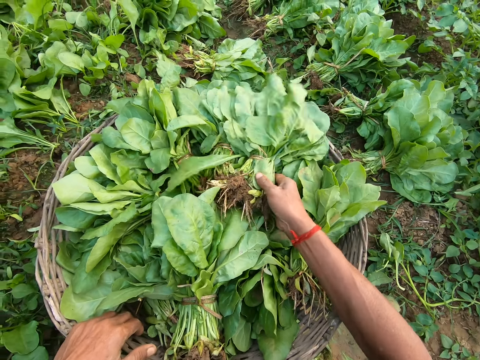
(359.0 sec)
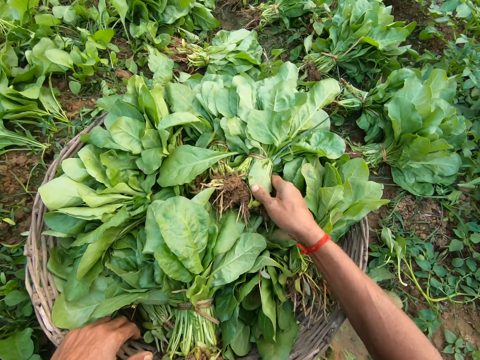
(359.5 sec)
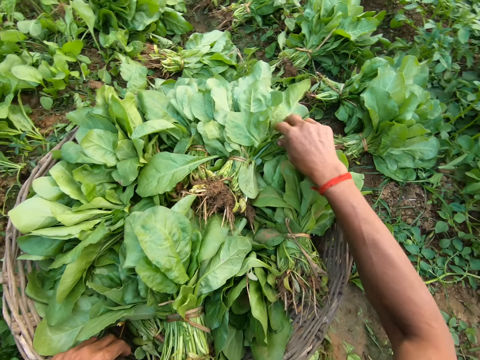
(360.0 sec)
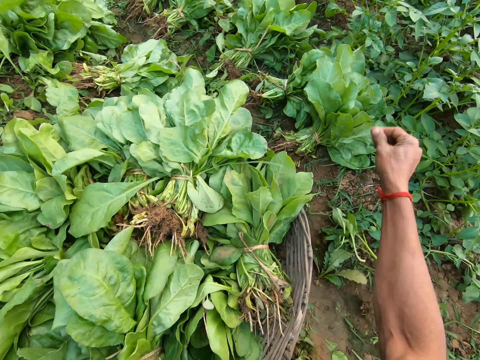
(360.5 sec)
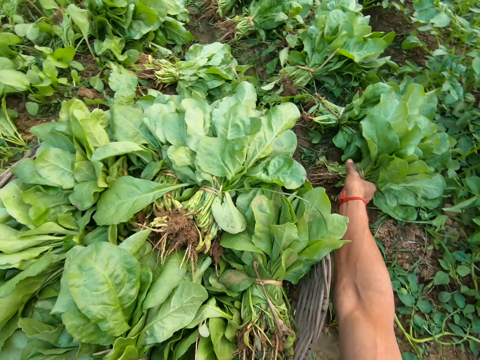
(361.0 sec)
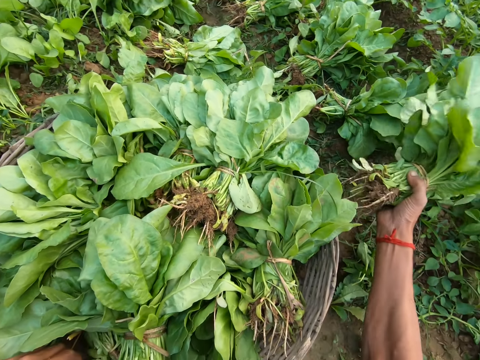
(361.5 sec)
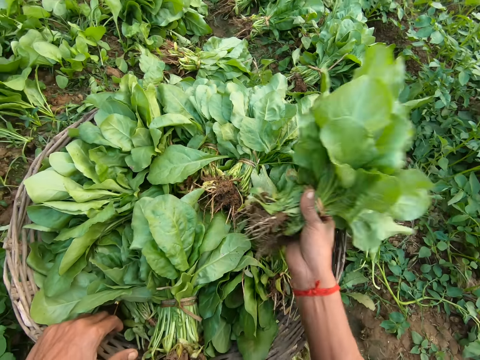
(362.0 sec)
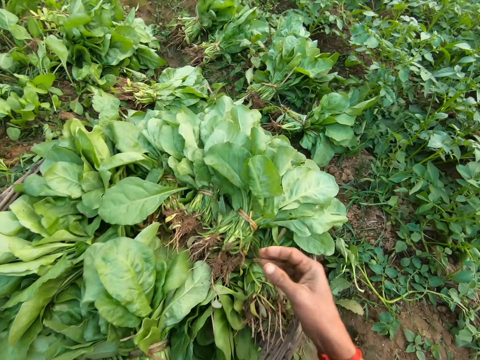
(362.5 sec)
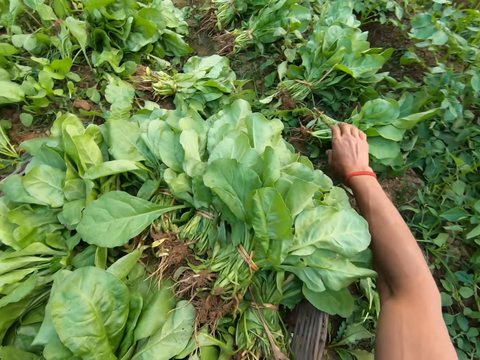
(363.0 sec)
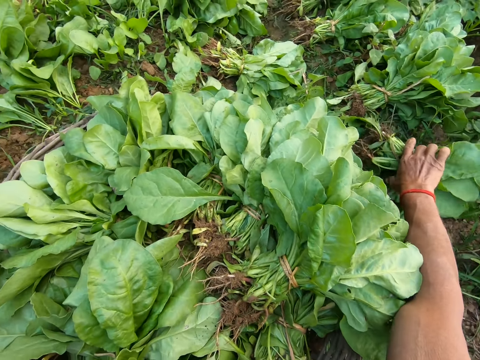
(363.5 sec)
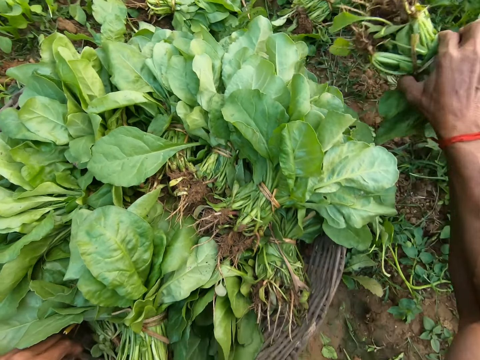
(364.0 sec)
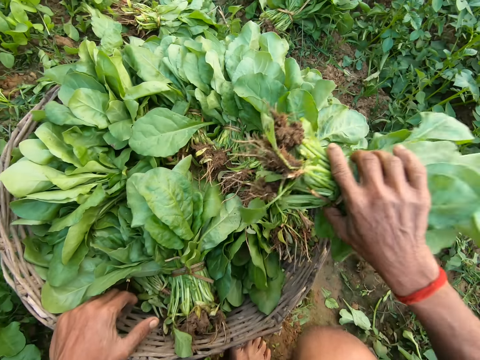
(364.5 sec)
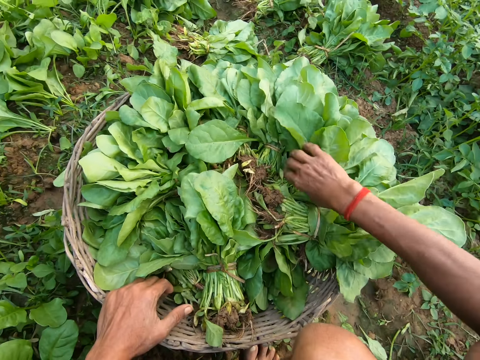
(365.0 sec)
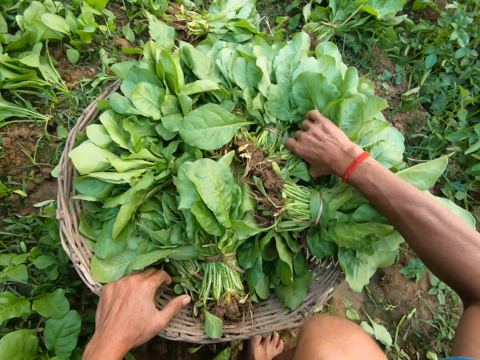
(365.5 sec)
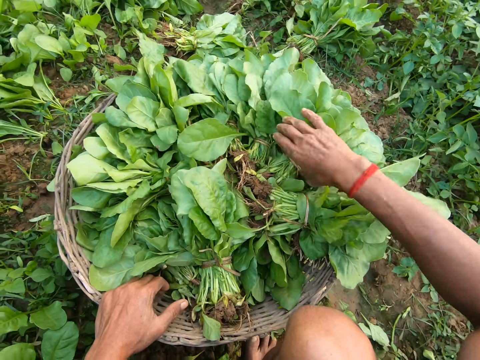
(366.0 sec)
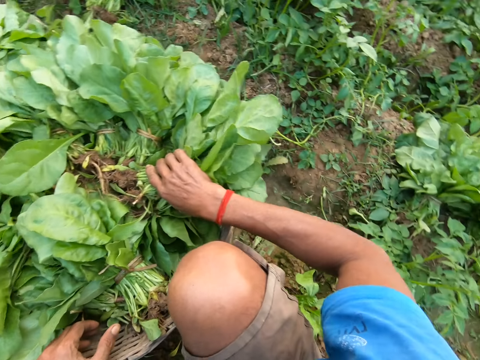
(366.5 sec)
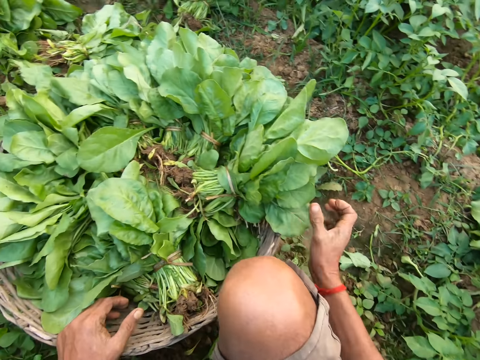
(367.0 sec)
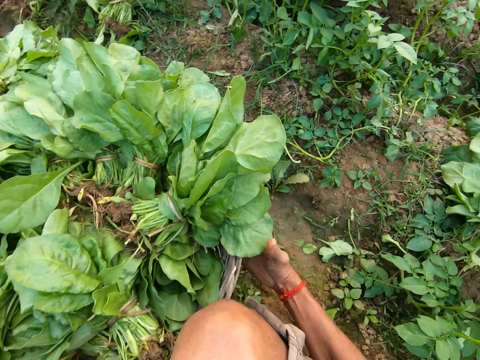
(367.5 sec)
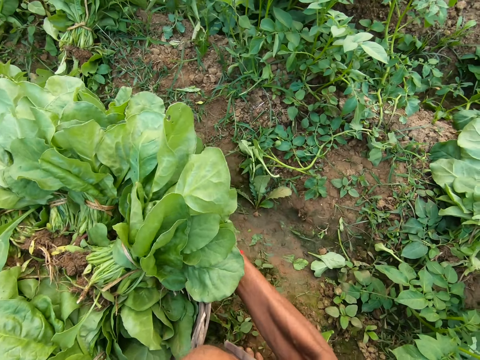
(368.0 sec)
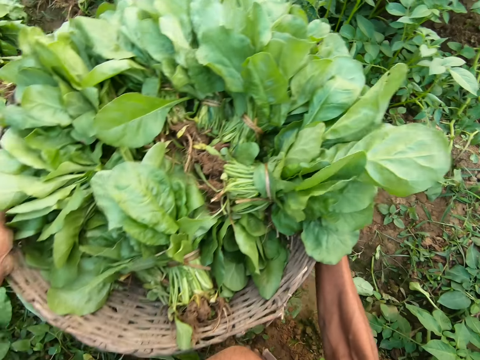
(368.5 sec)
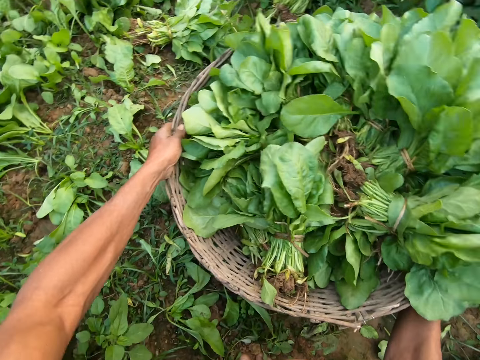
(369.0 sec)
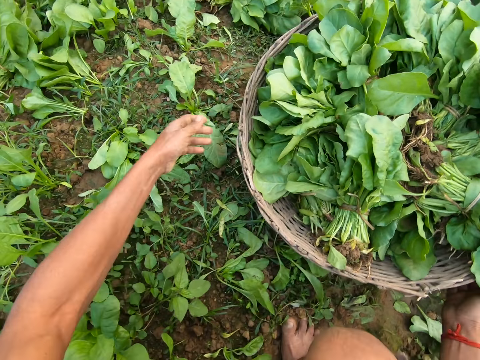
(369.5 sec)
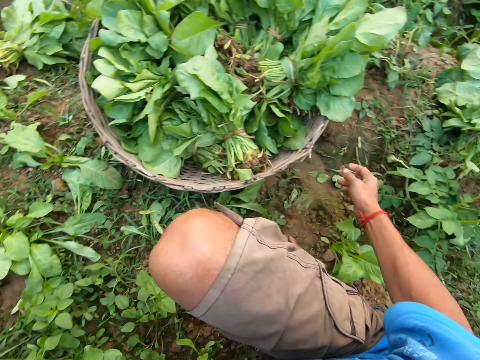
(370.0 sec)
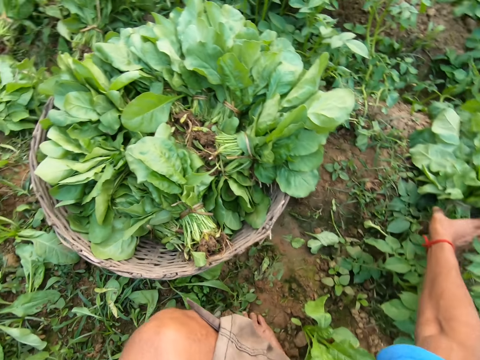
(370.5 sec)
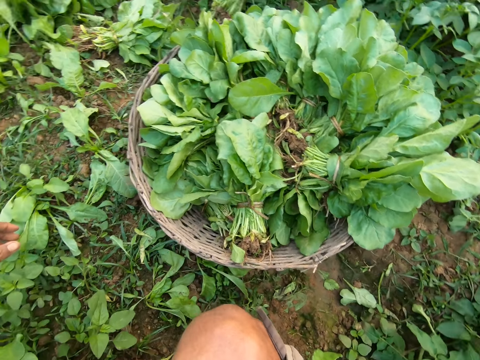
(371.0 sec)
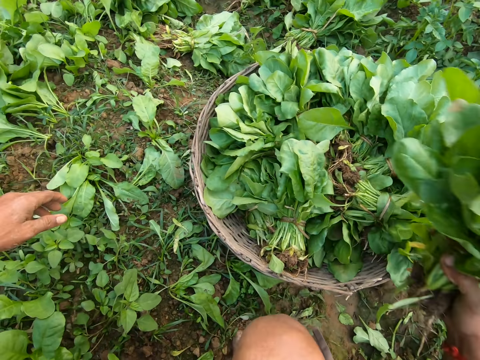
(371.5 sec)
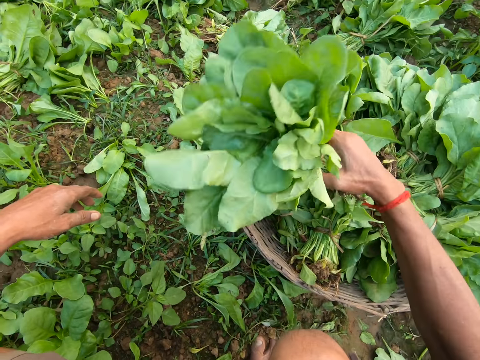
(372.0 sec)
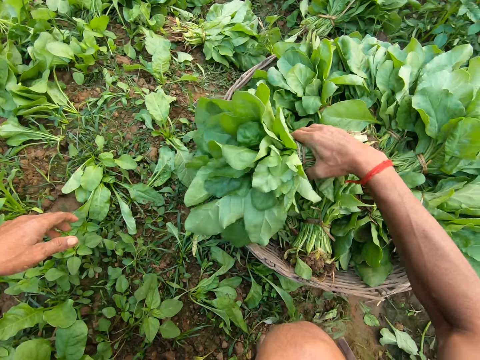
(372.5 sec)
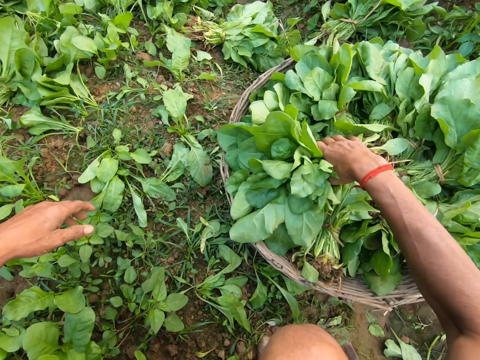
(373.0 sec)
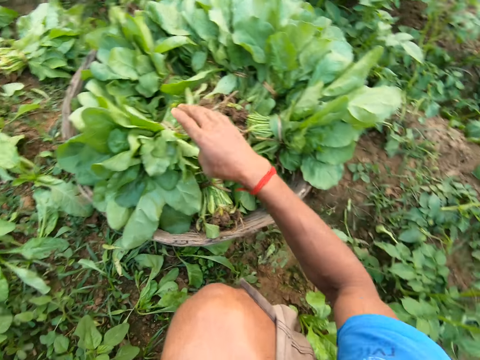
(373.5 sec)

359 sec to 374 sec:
The camera wearer drops the green vegetable in his right hand in the basket. He pulls a leaf in the basket with his right hand. He picks a green vegetable on the ground with his right hand. He drops the green vegetable in his right hand in the basket. He picks a green vegetable on the ground with his right hand. He drops the green vegetable in his right hand in the basket. He adjusts a green vegetable in the basket with his right hand. He touches a green vegetable in the basket with his right hand. He adjusts the position of the basket on the ground with both hands. He looks around. He picks a green vegetable on the ground with his right hand. He drops the green vegetable in his right hand in the basket.

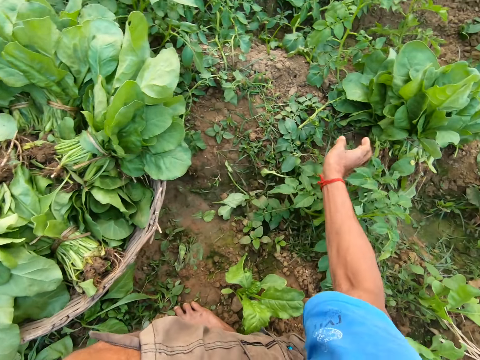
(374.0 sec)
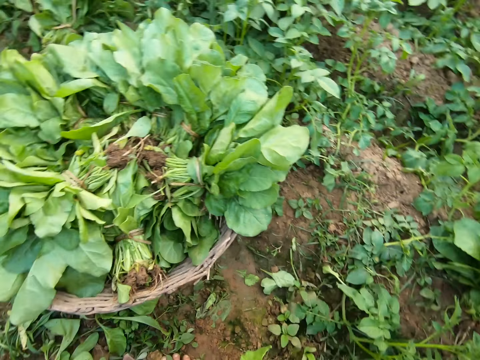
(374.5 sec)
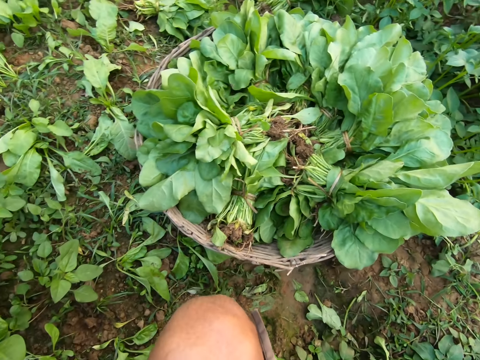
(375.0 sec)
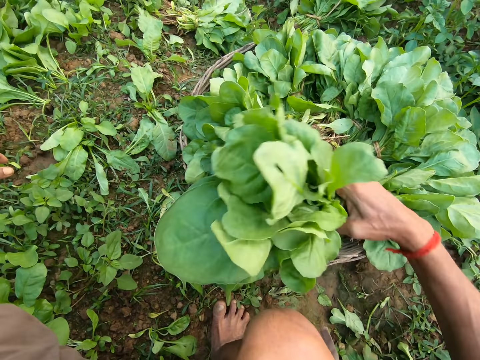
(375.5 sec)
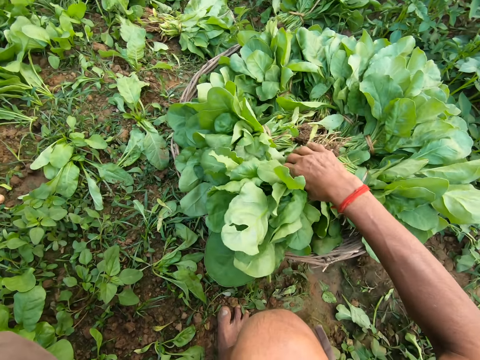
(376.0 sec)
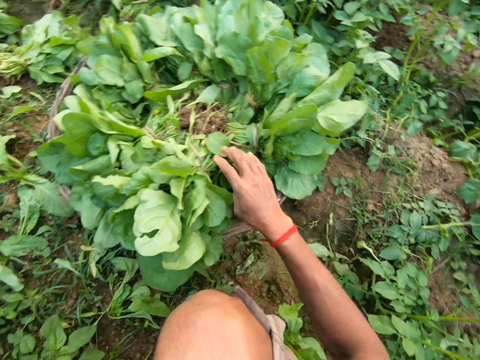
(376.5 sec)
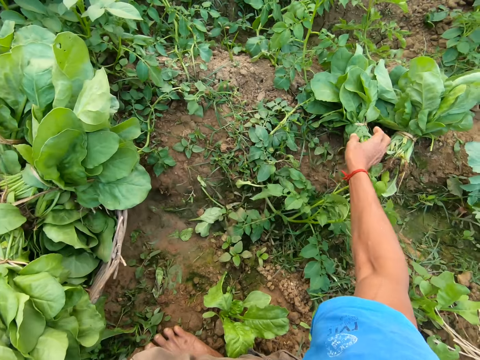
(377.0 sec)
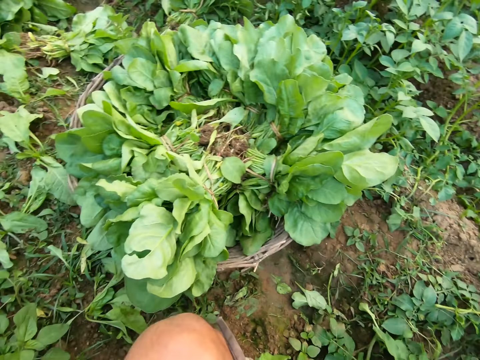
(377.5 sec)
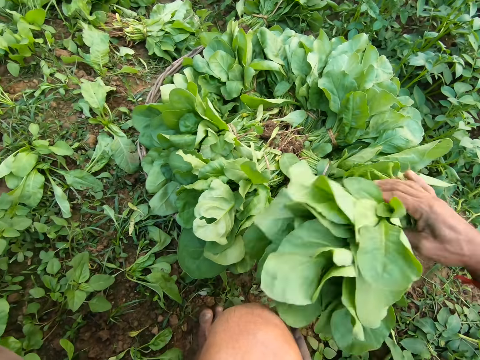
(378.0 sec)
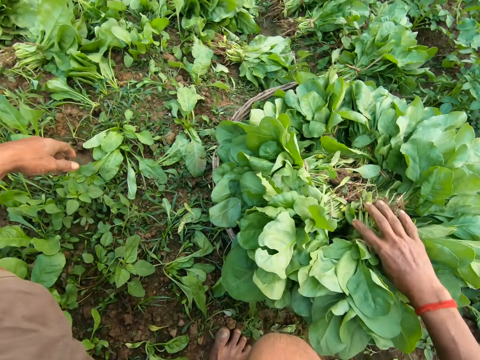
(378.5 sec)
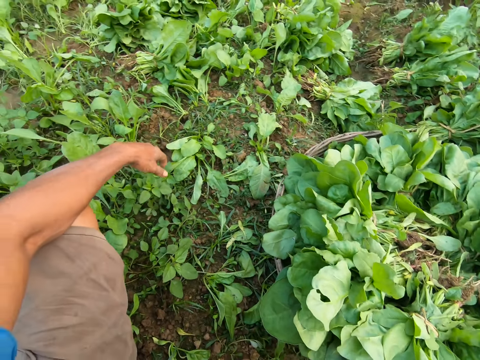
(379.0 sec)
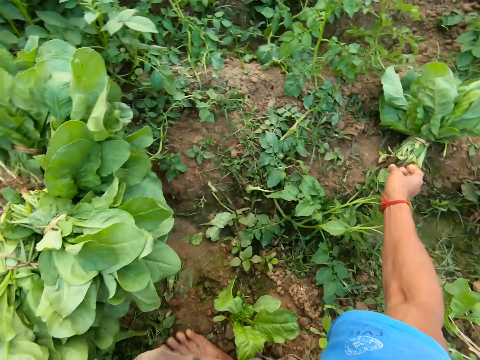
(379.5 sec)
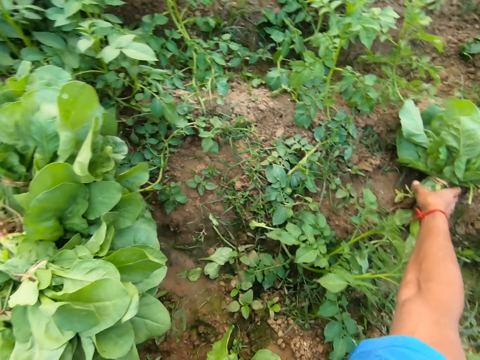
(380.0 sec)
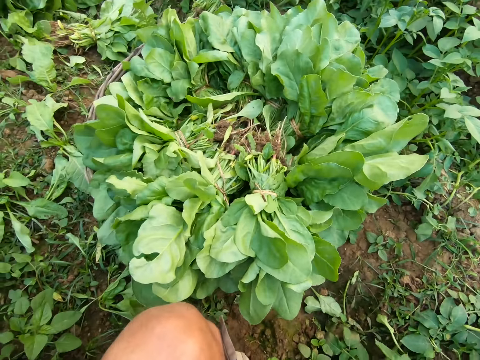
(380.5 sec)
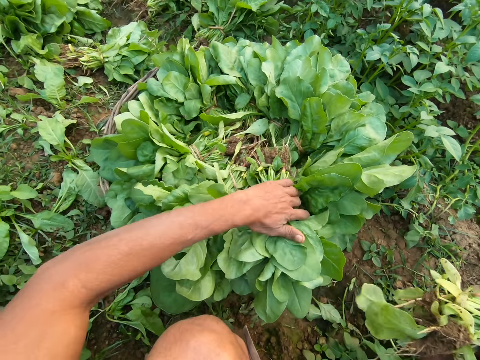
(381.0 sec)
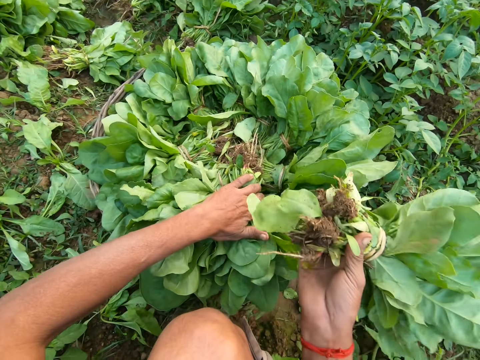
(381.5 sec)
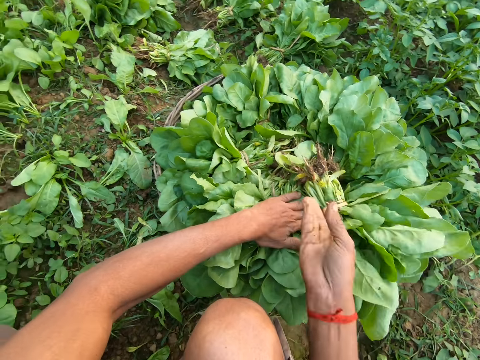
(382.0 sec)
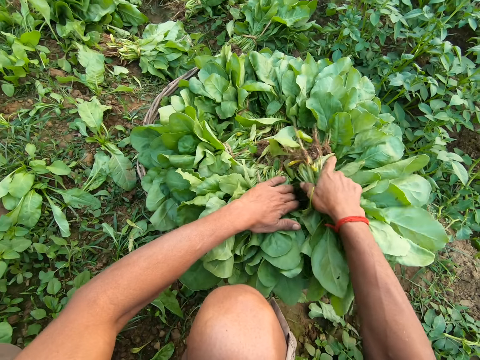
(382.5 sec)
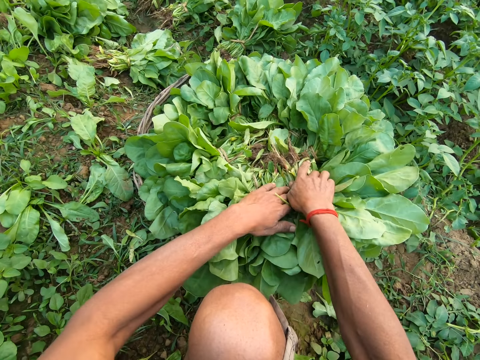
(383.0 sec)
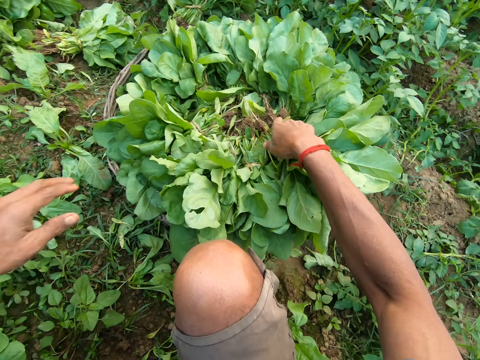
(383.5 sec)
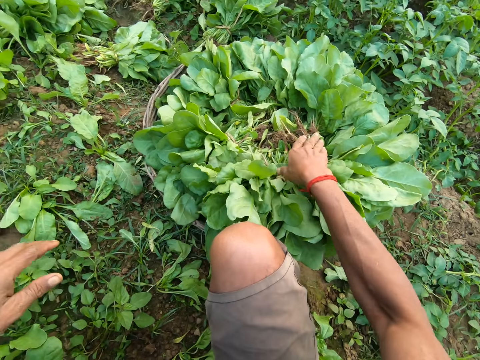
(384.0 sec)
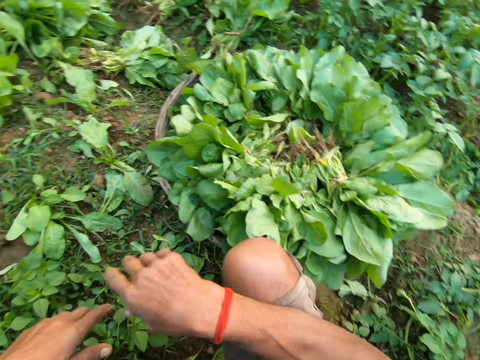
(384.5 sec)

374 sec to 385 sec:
The camera wearer picks a green vegetable on the ground with his right hand. He drops the green vegetable in his right hand in the basket. He picks a green vegetable on the ground with his right hand. He drops the green vegetable in his right hand in the basket. He picks a green vegetable on the ground with his right hand. He moves the kales. He touches a green vegetable in the basket with his left hand. He drops the green vegetable in his right hand in the basket. He adjusts the green vegetable in the basket with his right hand. He converses.
